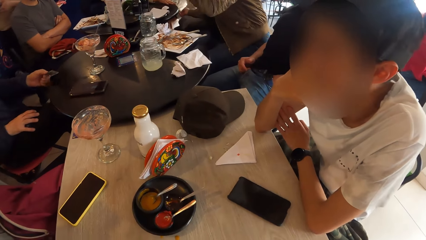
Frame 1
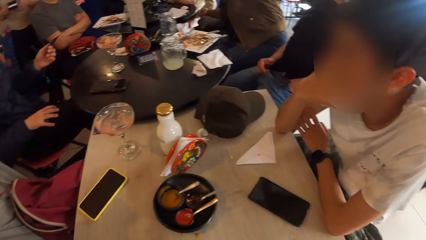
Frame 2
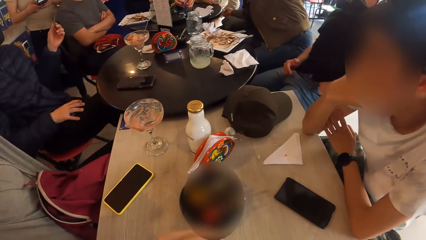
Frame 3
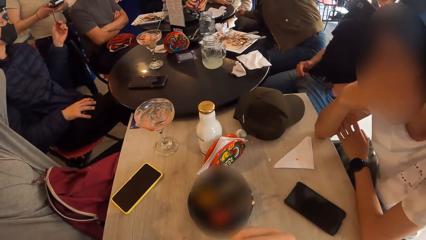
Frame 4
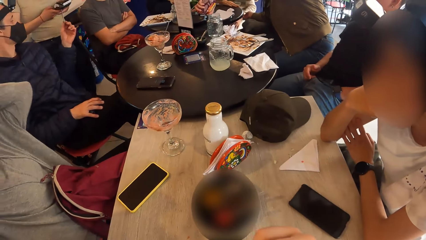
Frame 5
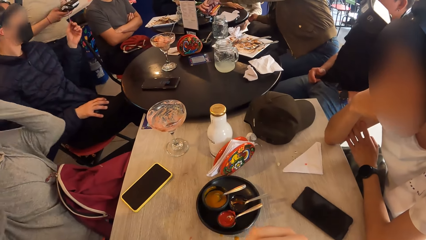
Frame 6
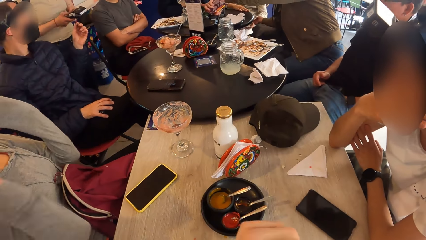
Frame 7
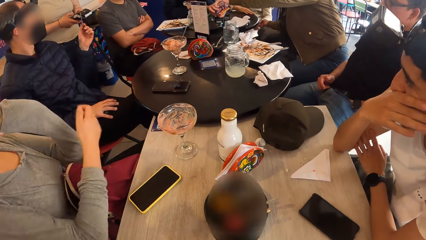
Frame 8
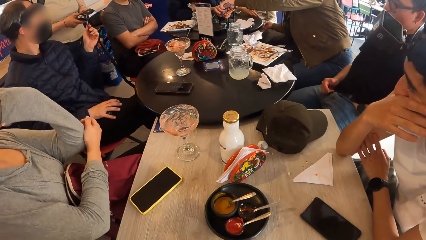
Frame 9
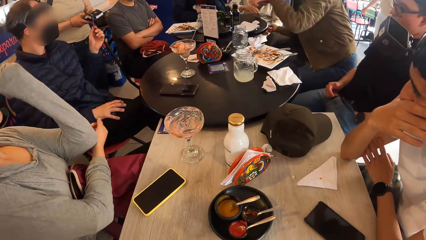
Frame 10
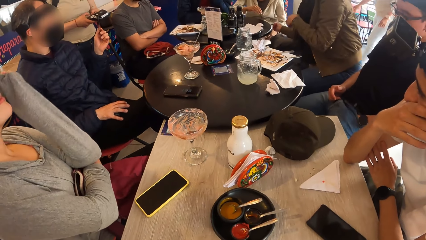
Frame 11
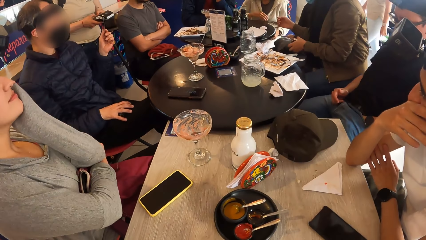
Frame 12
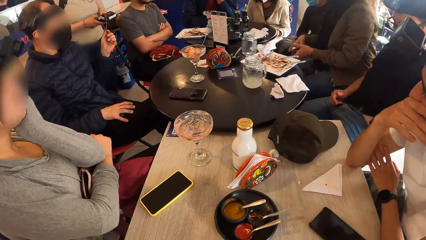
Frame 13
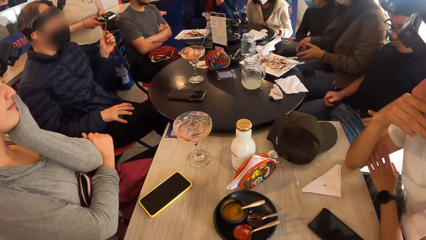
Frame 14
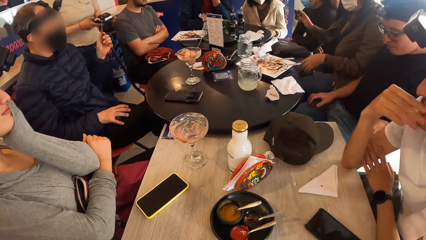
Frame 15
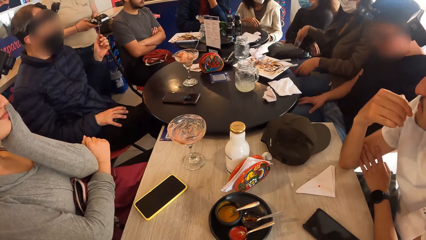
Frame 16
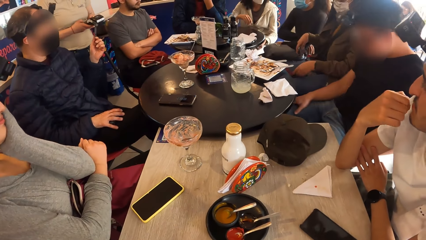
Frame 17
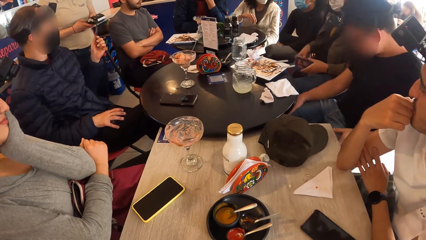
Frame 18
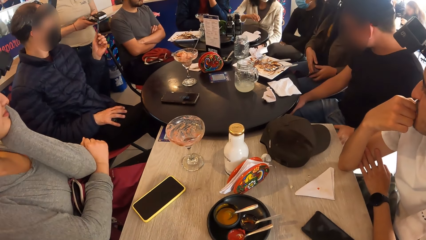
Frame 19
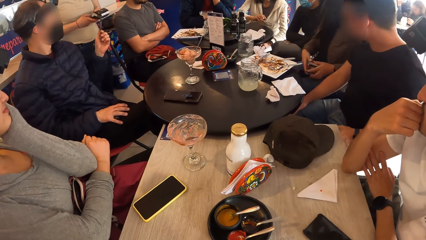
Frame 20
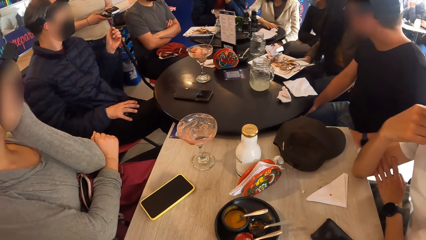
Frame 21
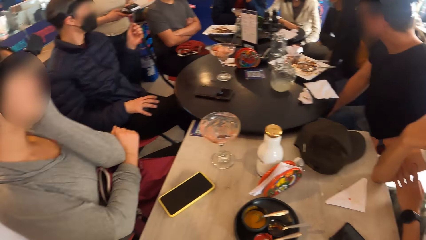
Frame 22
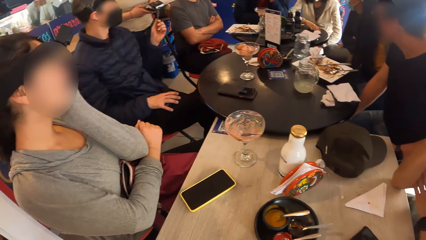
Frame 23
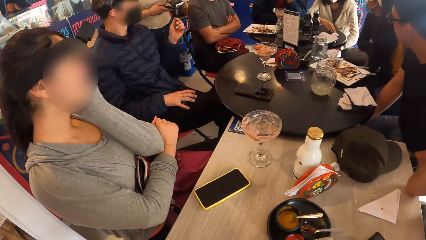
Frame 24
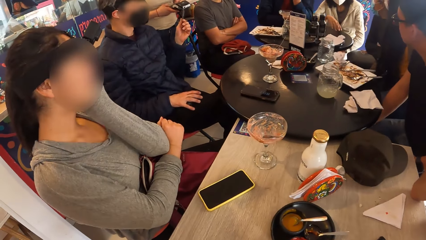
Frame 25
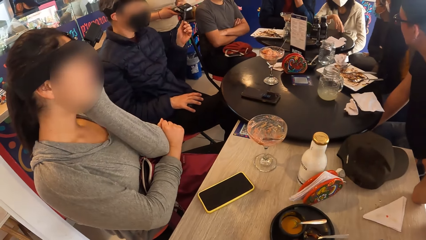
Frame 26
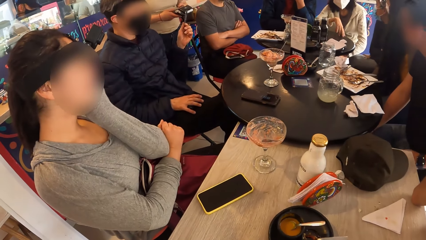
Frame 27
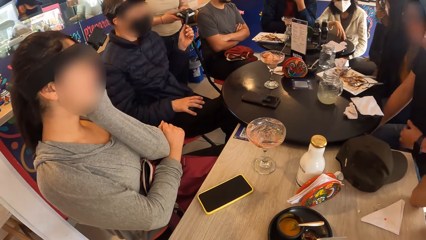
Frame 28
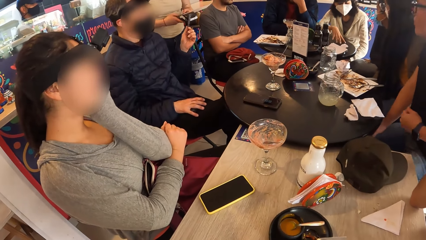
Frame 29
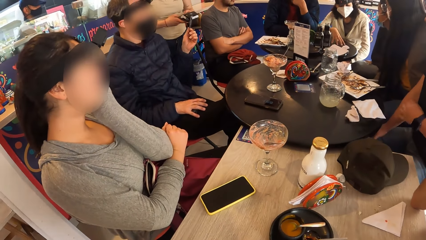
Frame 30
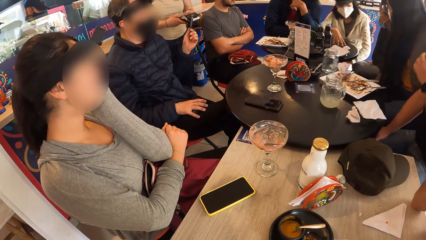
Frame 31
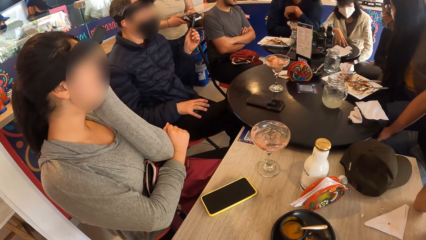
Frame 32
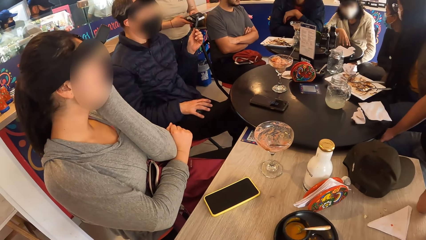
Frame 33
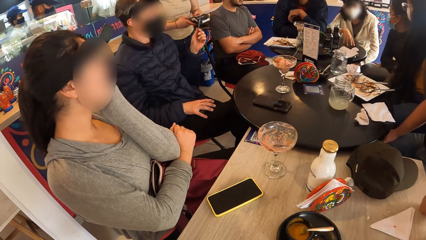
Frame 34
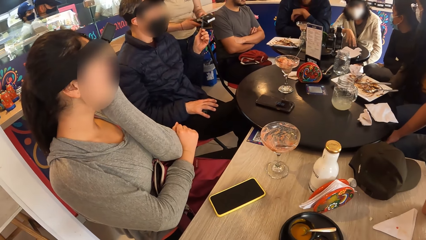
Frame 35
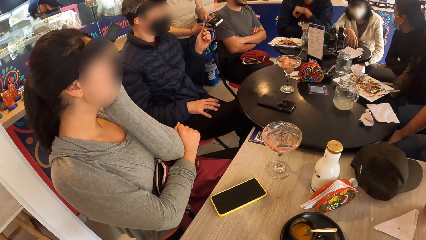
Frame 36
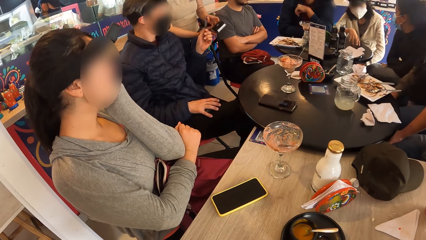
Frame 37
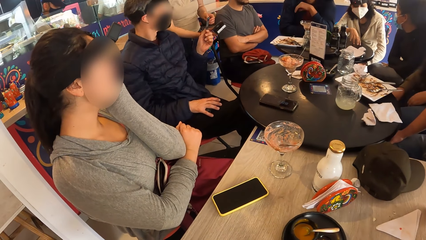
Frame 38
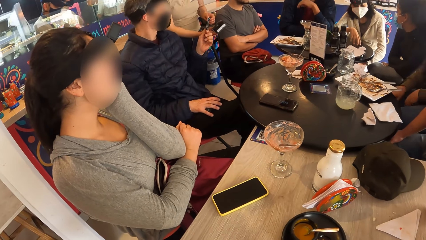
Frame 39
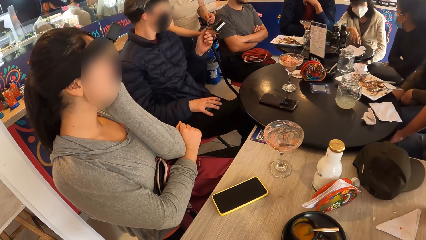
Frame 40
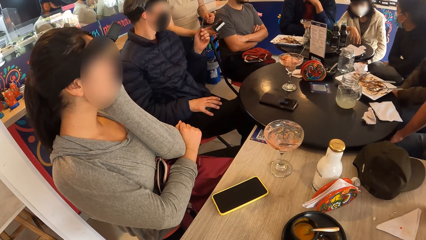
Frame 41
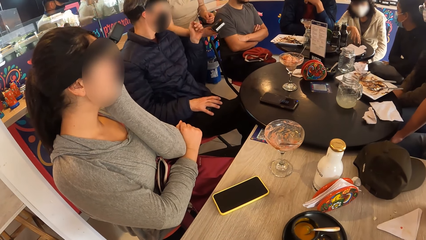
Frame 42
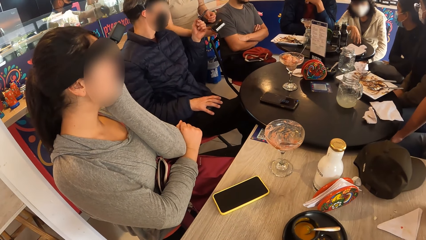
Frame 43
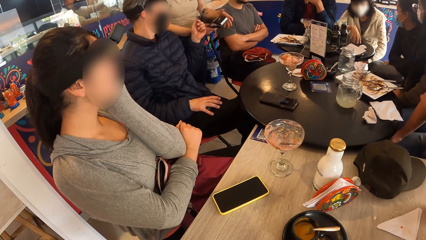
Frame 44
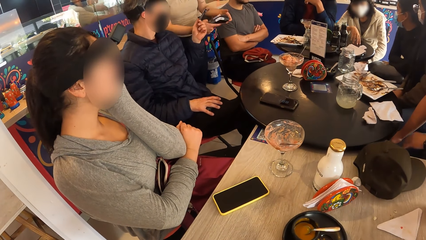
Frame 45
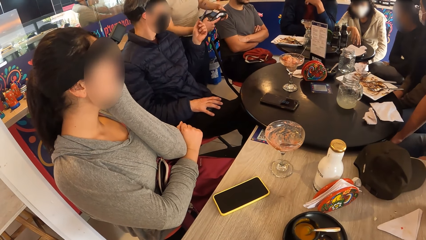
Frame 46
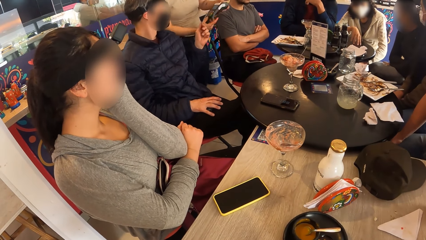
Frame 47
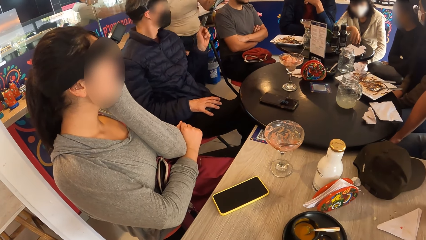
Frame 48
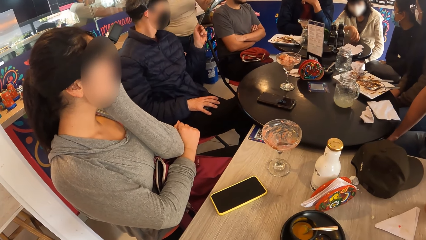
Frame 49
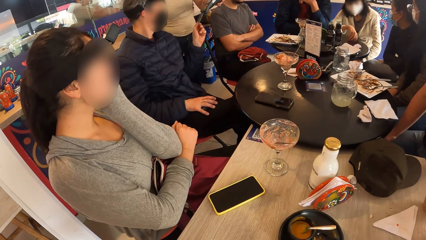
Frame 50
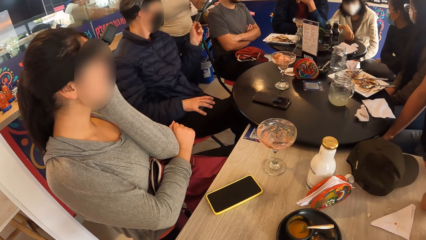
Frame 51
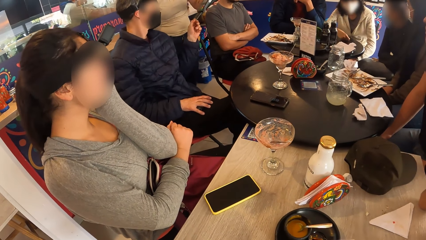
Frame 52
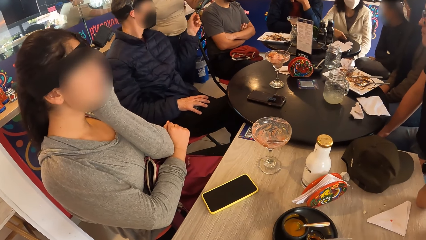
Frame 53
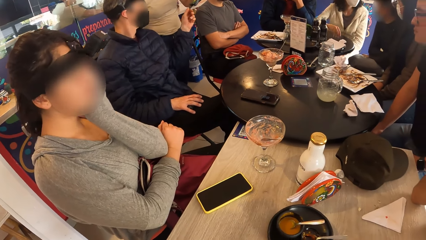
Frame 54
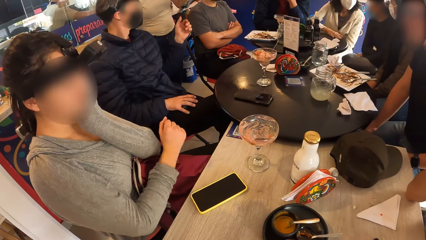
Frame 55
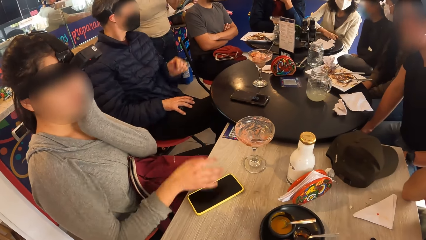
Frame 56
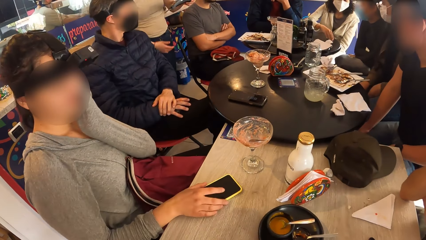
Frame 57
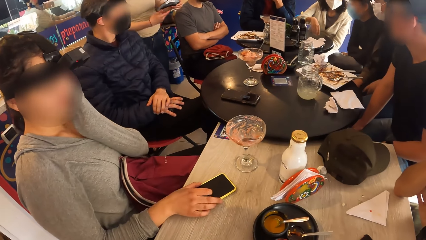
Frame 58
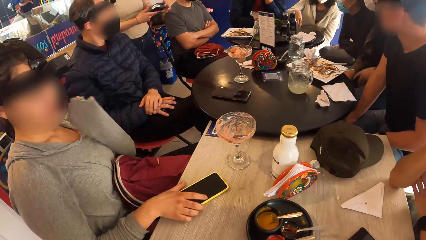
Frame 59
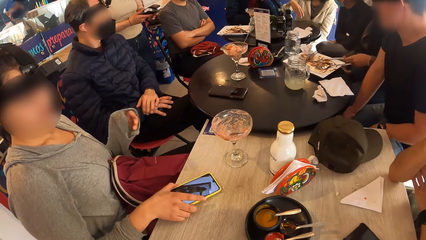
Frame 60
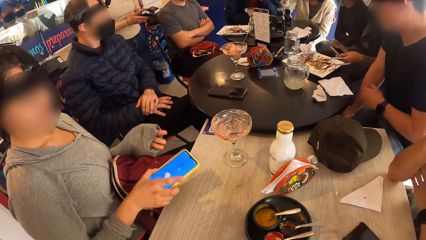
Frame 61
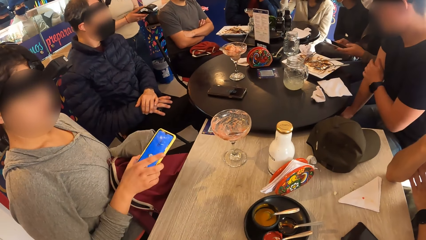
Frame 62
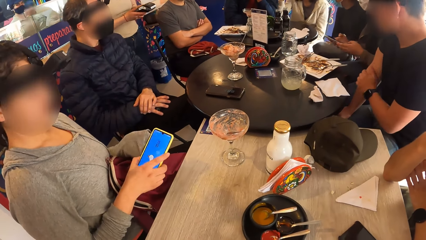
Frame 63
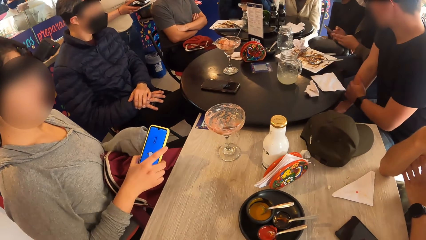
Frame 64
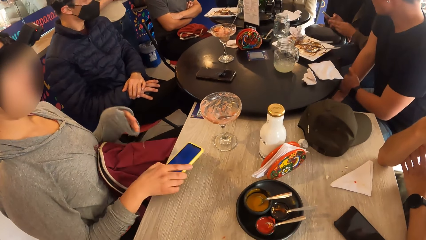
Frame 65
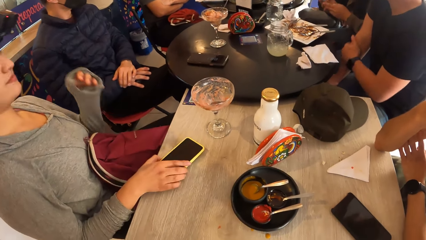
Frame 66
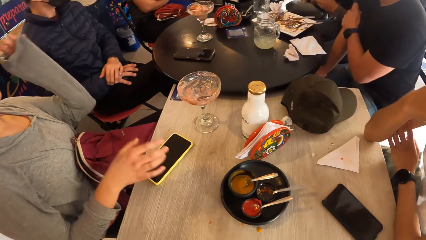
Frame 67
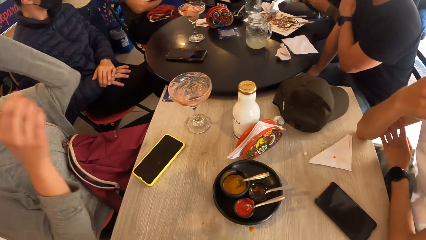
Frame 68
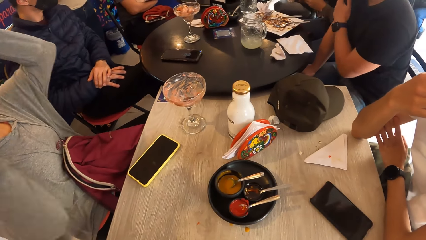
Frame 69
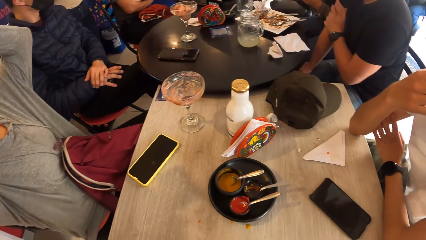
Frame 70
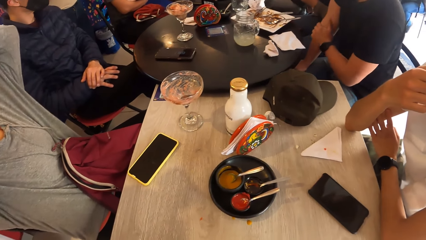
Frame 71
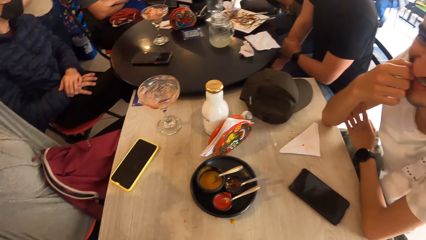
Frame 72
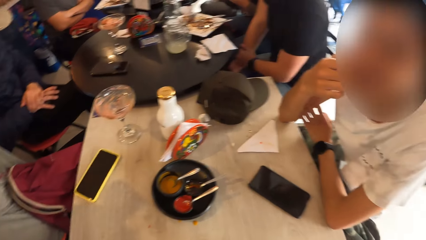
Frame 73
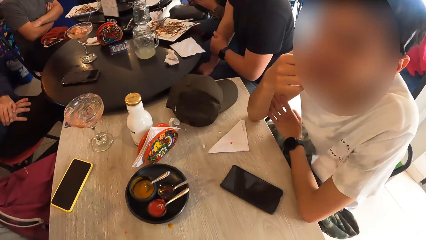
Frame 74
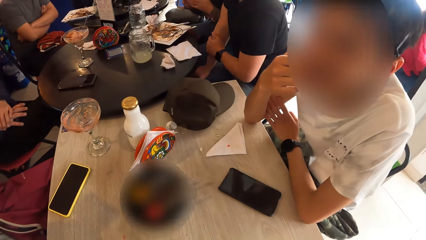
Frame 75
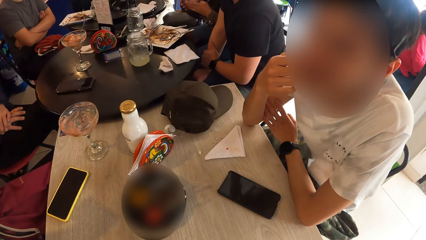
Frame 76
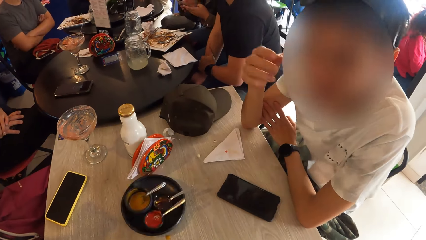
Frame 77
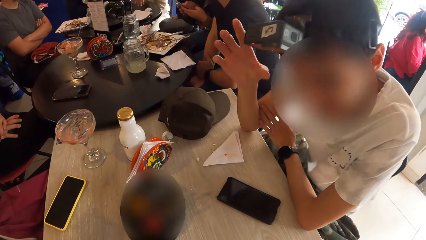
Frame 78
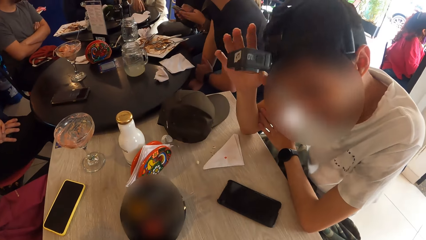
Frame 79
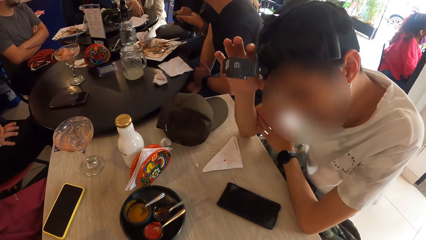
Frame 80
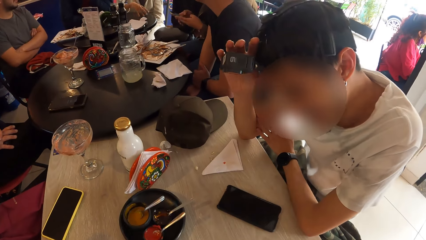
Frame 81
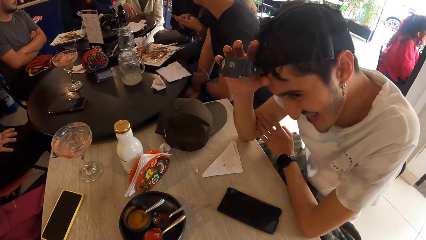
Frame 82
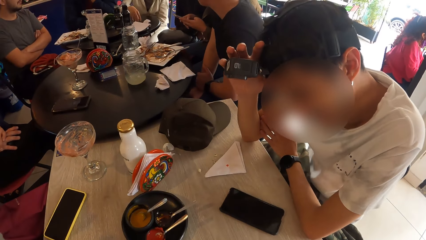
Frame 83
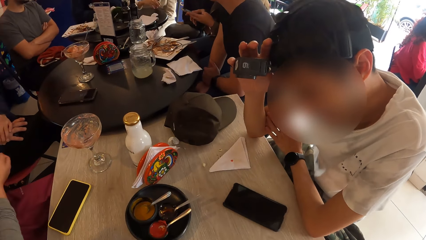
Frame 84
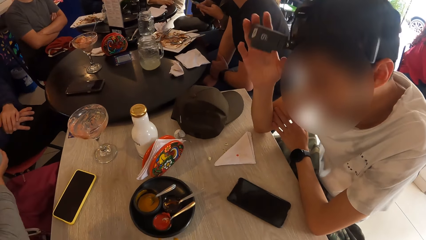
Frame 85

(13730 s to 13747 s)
A man picks up the ATM card from the table with his left hand. The man slots in the ATM card in the POS machine in a woman's left hand. Another woman takes a work from the table with her right hand. The first woman operates the POS machine with both hands. The other woman touches the phone with her left hand and drops the phone on the table with her right hand.
